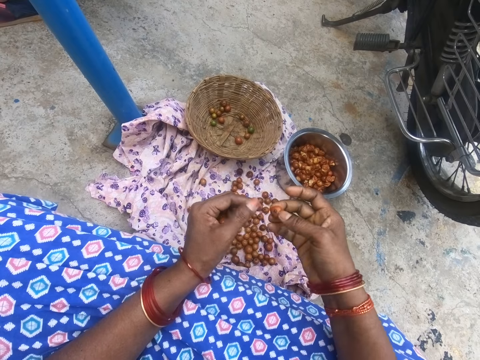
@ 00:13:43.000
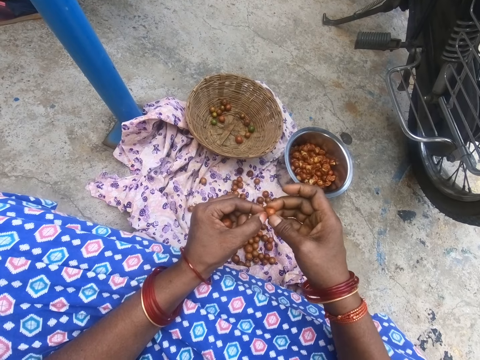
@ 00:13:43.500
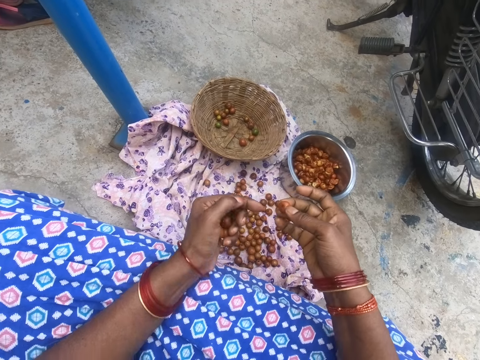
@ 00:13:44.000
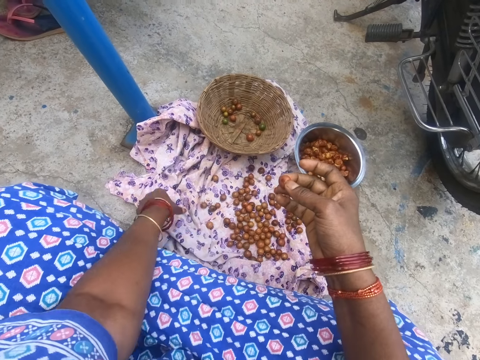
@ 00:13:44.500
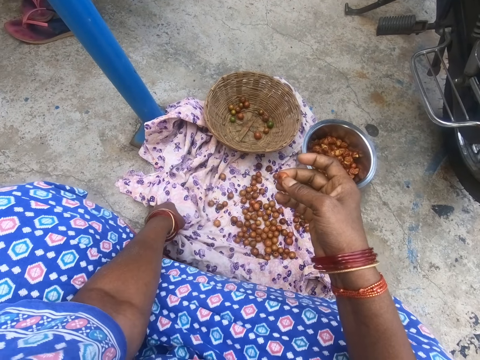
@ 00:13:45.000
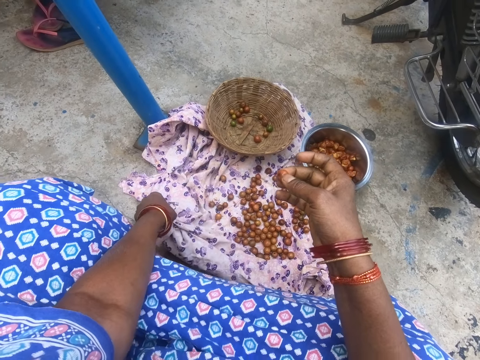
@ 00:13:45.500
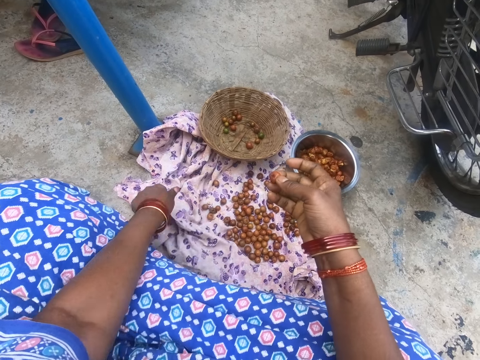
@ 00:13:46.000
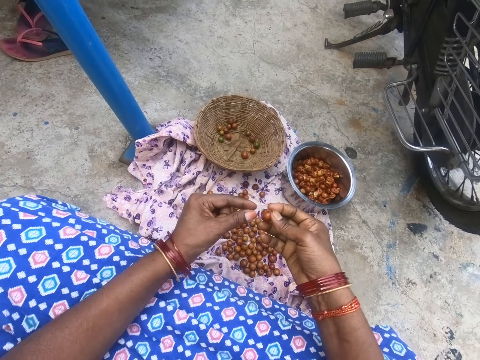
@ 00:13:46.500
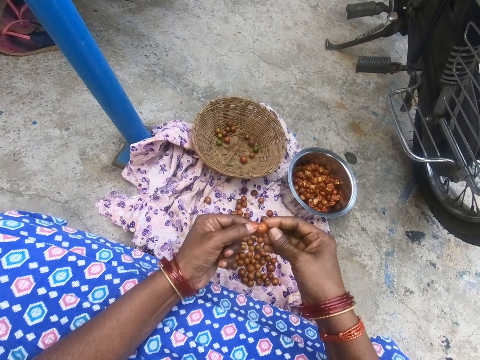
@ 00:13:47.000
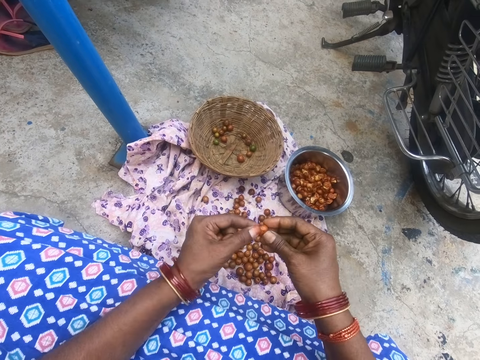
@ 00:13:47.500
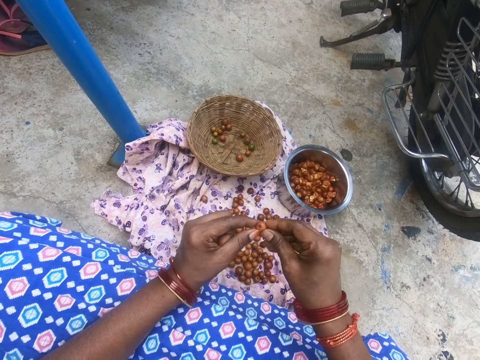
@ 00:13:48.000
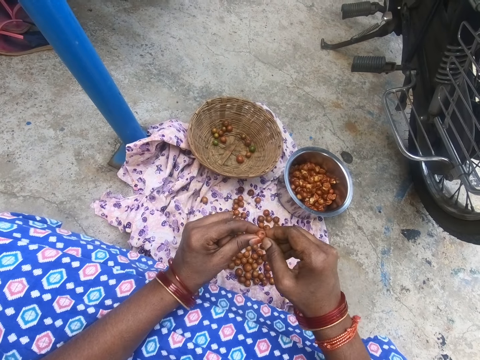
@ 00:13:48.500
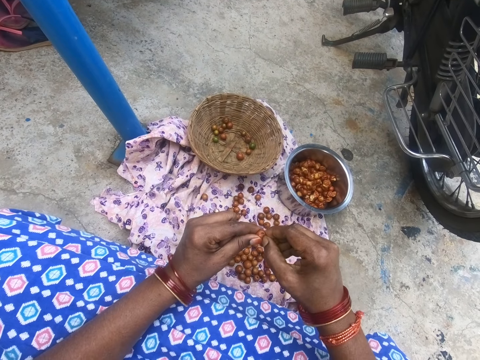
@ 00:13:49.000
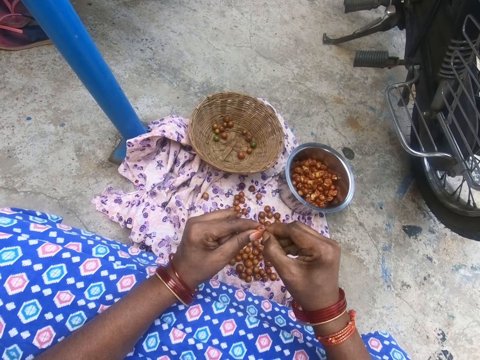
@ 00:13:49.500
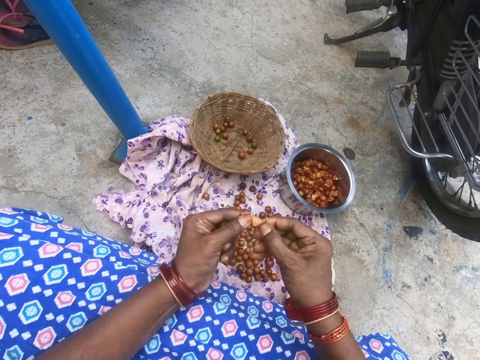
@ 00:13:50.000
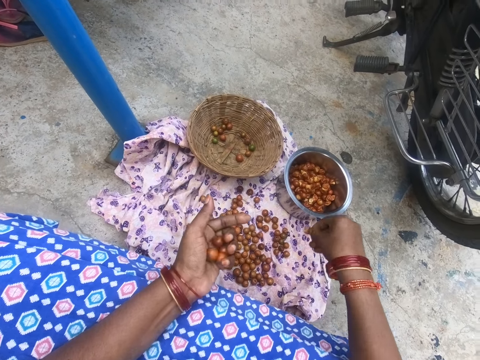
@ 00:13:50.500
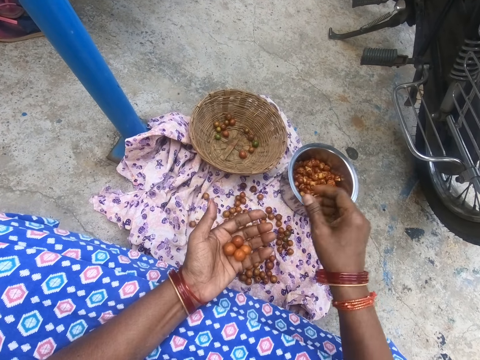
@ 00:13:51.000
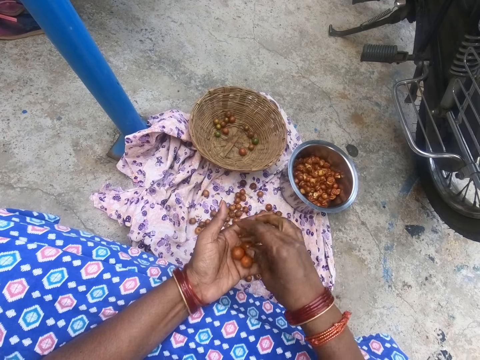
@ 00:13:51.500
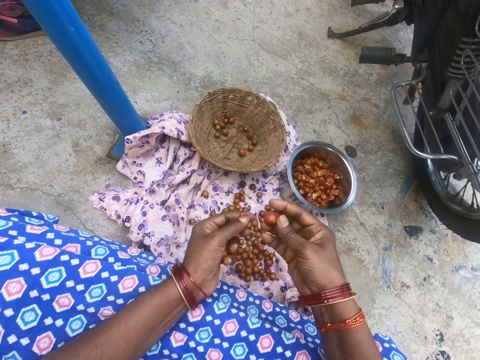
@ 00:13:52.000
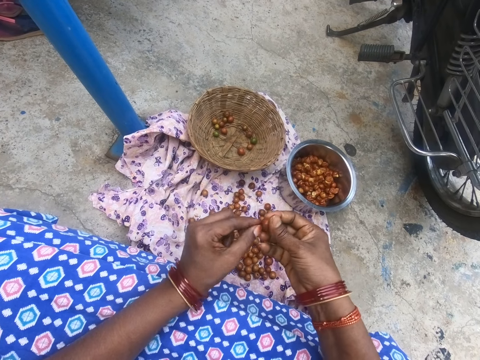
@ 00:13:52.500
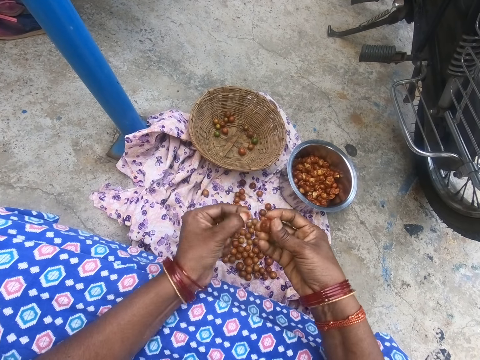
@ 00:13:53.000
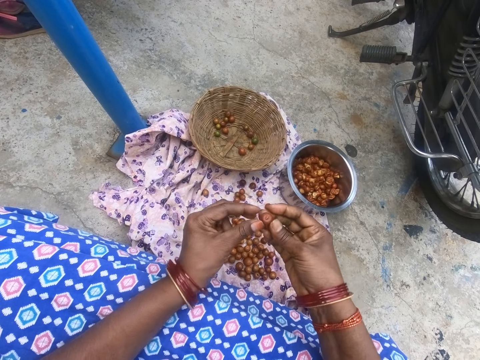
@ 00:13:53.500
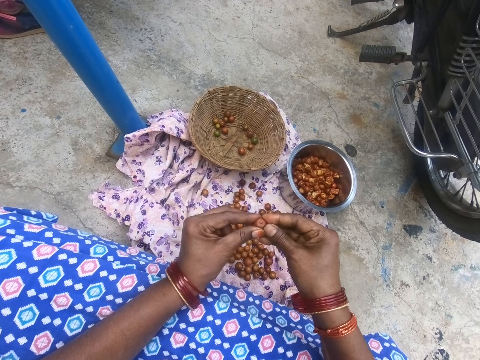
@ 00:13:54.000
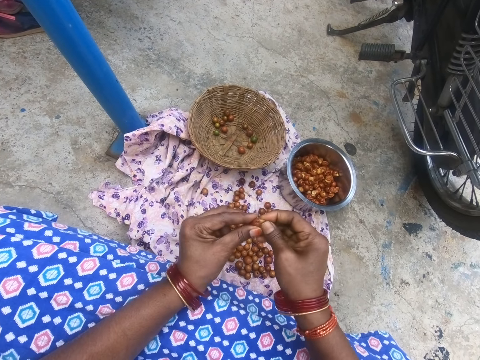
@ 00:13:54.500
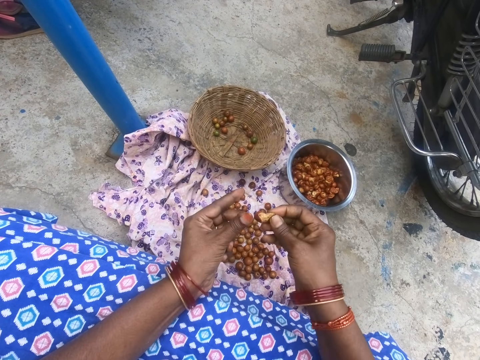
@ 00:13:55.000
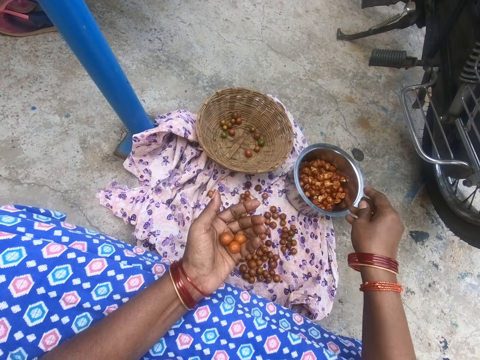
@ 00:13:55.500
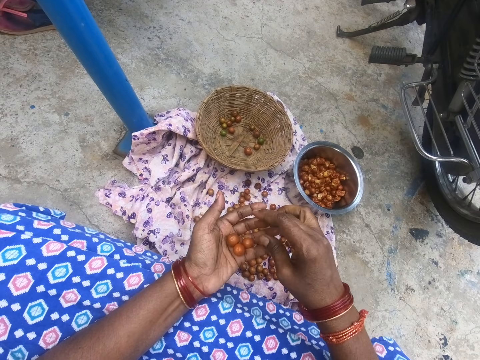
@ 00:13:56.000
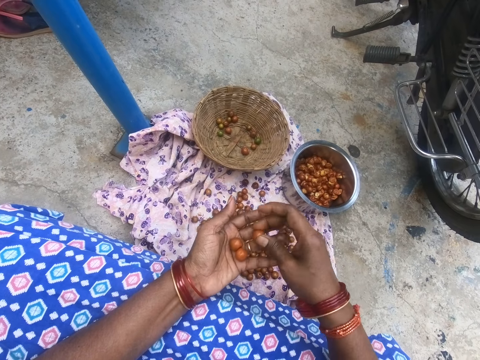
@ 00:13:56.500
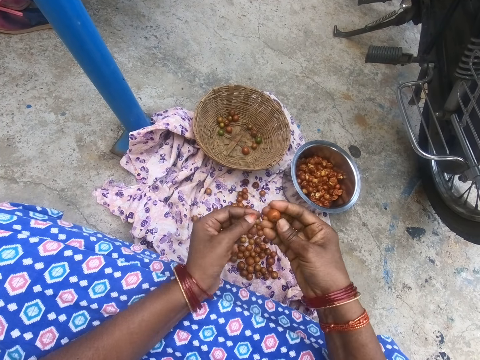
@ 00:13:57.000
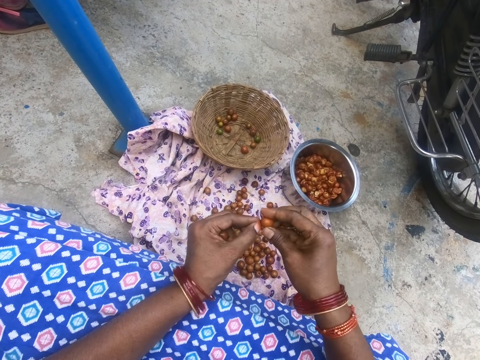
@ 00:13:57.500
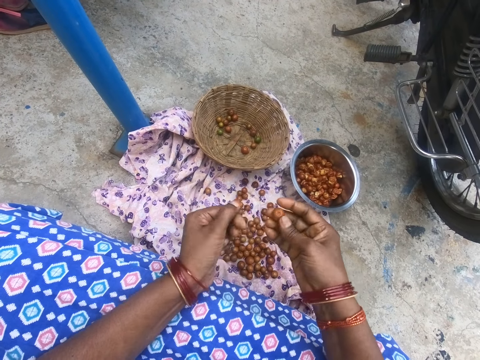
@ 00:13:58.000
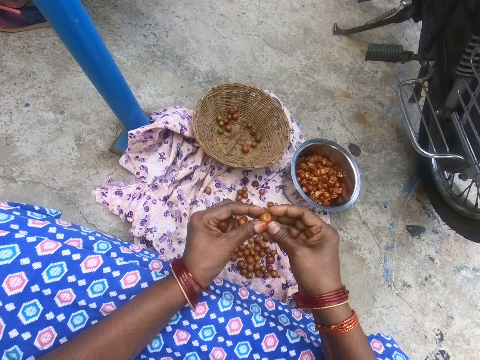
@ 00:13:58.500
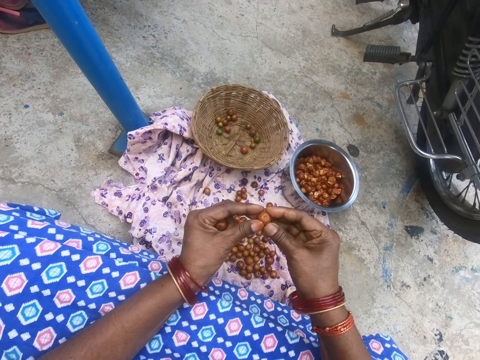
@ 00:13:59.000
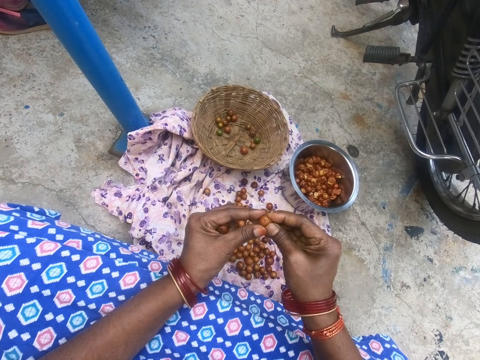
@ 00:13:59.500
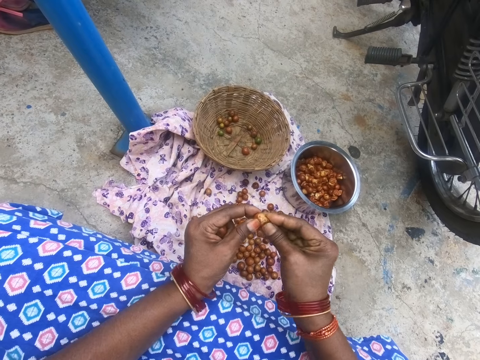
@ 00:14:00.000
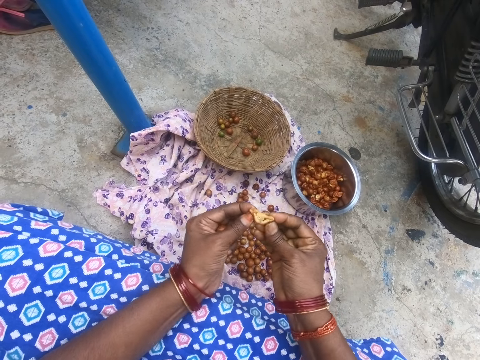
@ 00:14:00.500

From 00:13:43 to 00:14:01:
The camera wearer throws down something. They peel something. They throw down something. They wipe the left hand on a cloth. They wipe the hand on the cloth again. They prepare fruits. They cut a cape gooseberry with hands. They drop the cape gooseberry in a pot. They pick the cape gooseberry. They prepare fruits. They peel the cape gooseberry. They cut the cape gooseberry with hands. They drop the cape gooseberry in the pot. They prepare fruits. They pick the cape gooseberry. They peel the cape gooseberry. They cut the cape gooseberry with hands.

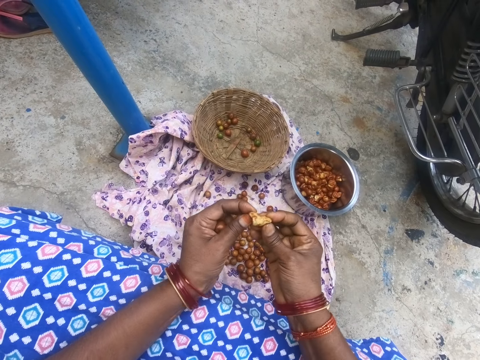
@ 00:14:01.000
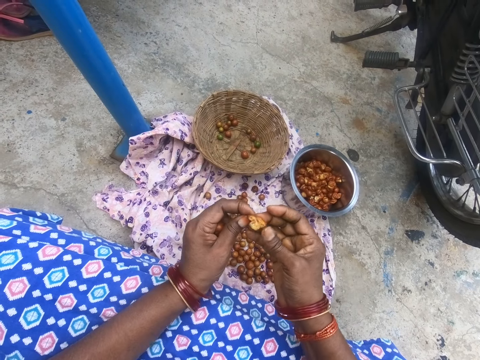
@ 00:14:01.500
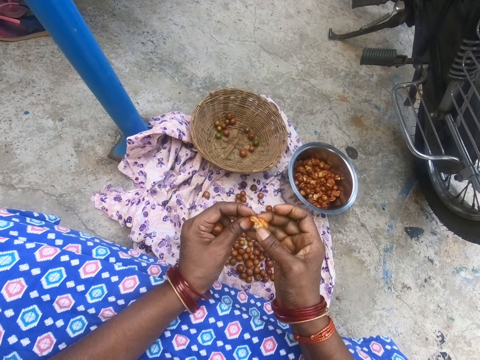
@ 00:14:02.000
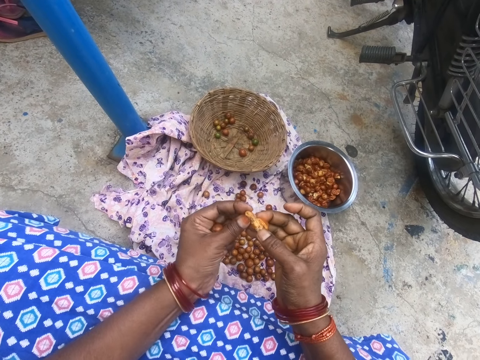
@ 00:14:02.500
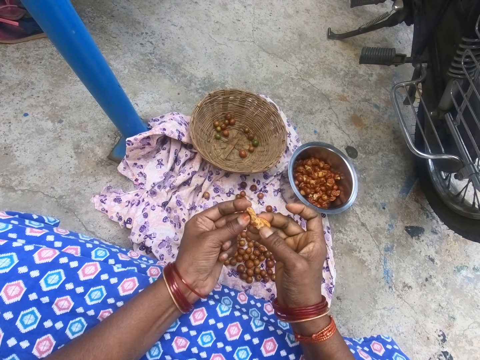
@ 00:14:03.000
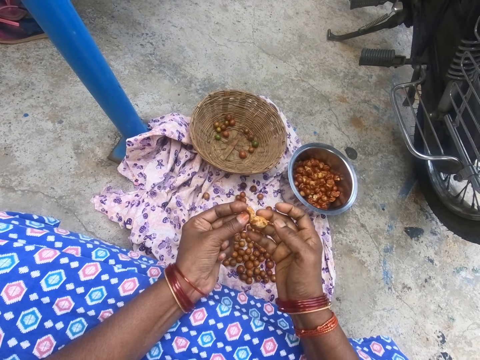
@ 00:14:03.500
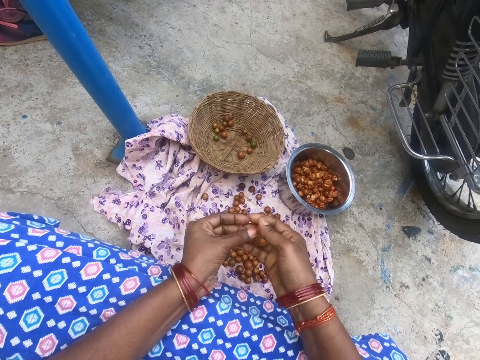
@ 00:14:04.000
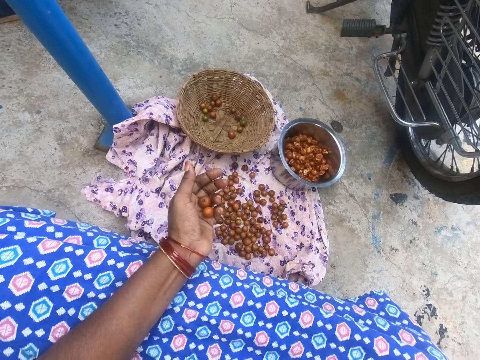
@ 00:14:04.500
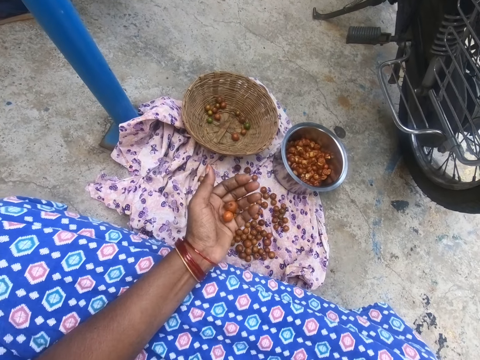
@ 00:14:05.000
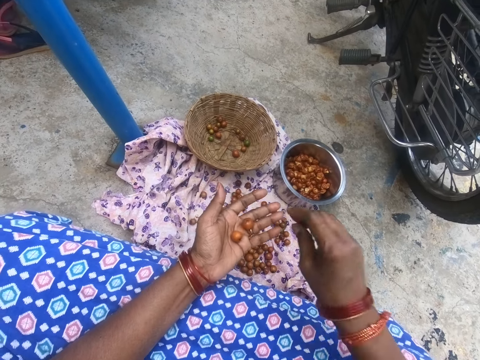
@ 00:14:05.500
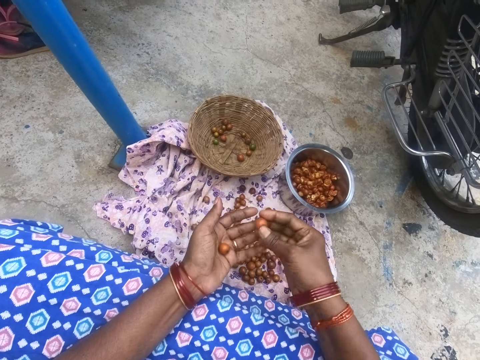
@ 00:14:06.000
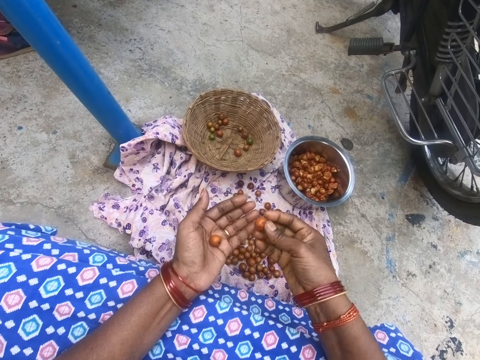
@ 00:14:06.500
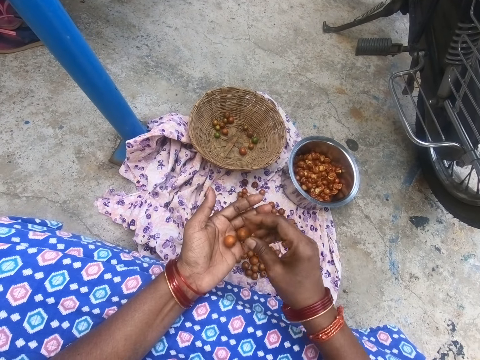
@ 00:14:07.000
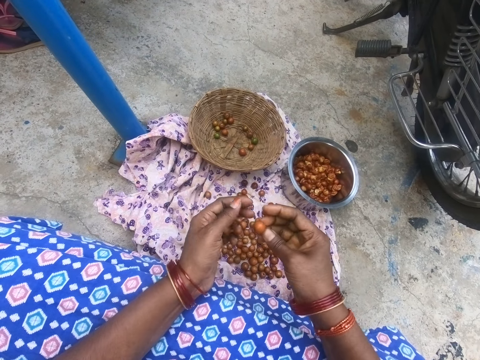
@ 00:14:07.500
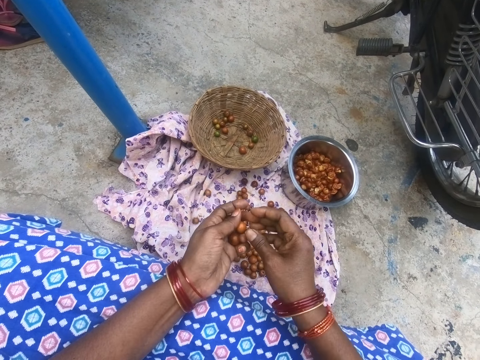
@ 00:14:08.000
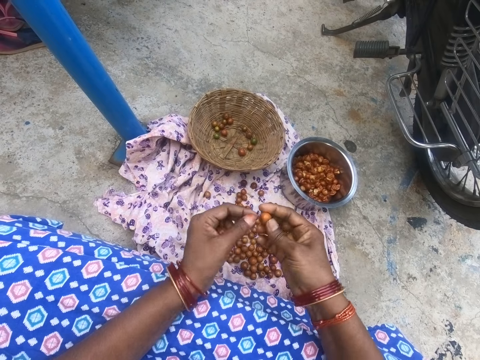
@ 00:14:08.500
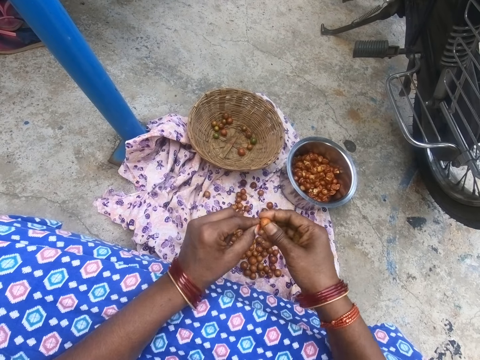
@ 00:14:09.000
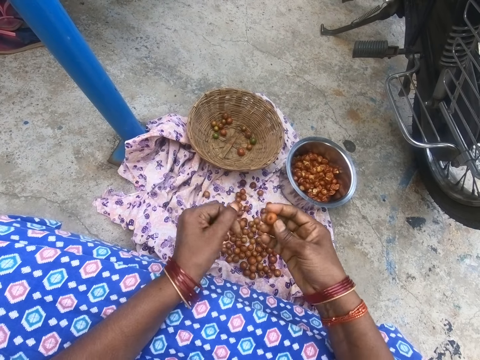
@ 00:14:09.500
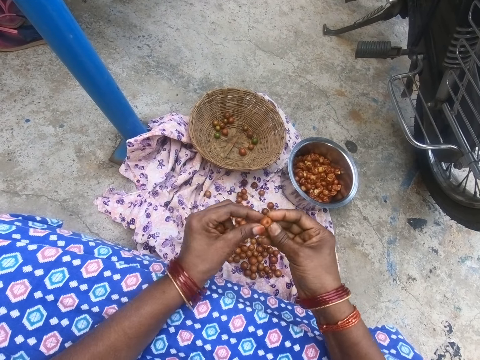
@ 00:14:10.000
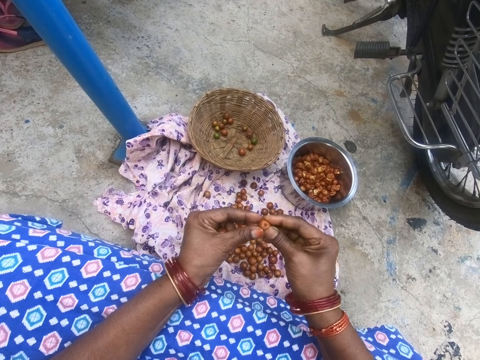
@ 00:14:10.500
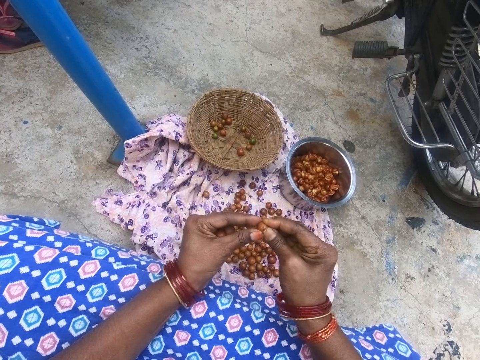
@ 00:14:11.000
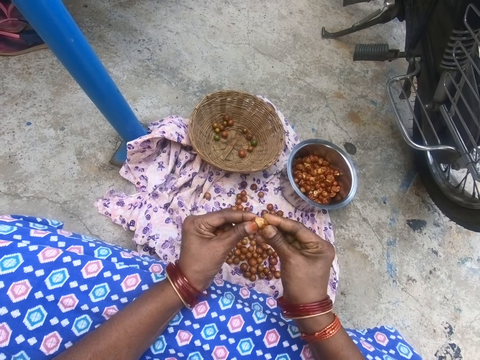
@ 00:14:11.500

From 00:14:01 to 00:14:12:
The camera wearer throws the cape gooseberry down. They pick the cape gooseberry. They check the fruit. They drop the cape gooseberry on the hand. They pick the cape gooseberry. They prepare fruits. They peel the cape gooseberry. They cut the cape gooseberry with hands.
